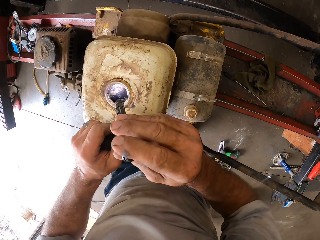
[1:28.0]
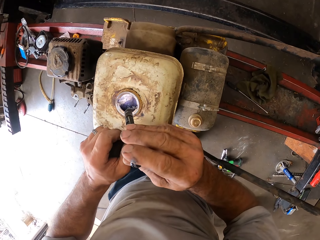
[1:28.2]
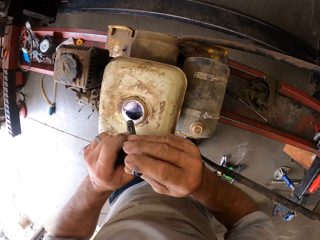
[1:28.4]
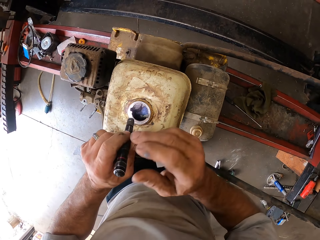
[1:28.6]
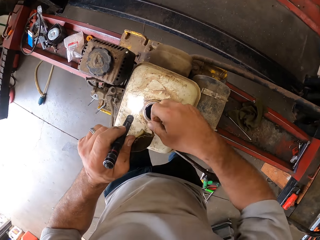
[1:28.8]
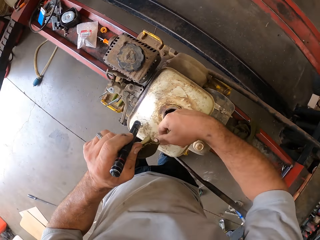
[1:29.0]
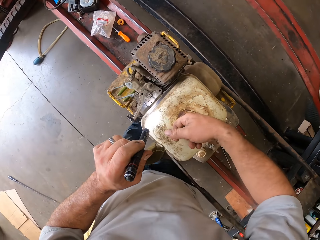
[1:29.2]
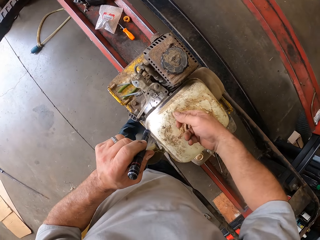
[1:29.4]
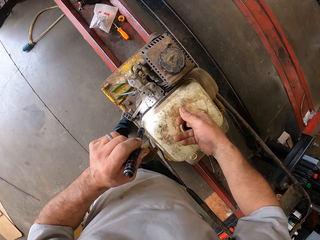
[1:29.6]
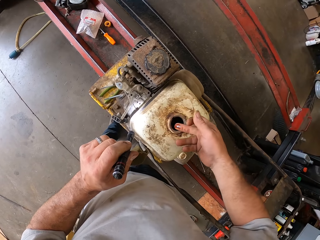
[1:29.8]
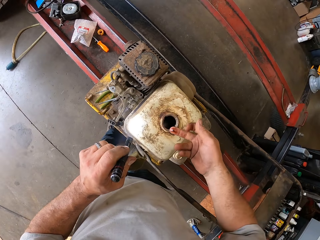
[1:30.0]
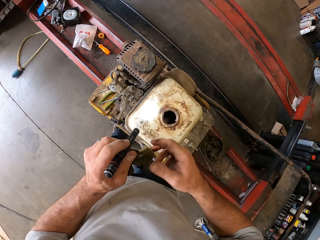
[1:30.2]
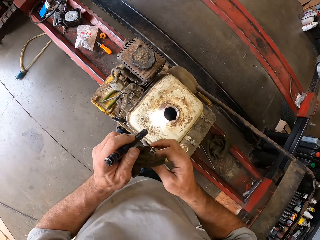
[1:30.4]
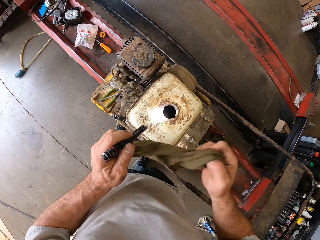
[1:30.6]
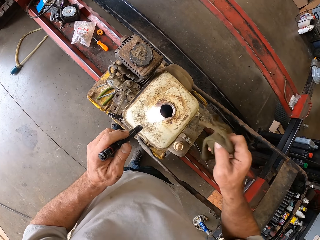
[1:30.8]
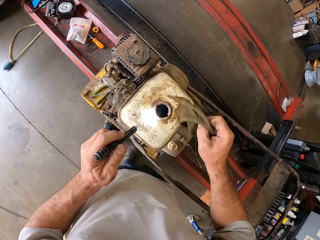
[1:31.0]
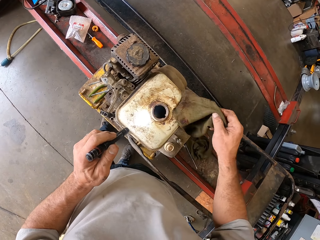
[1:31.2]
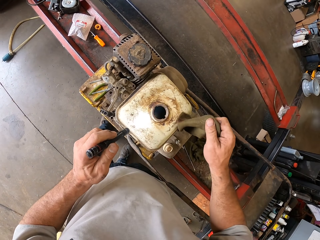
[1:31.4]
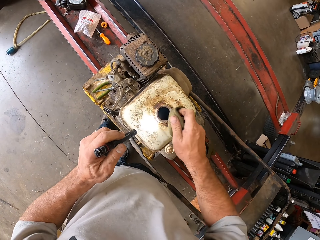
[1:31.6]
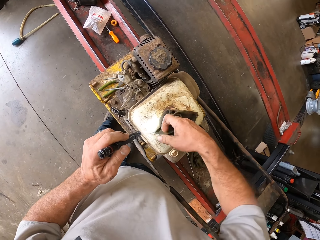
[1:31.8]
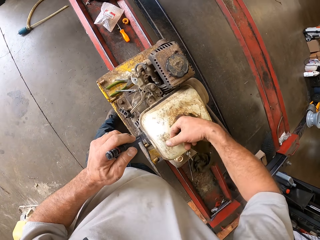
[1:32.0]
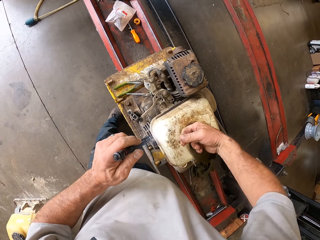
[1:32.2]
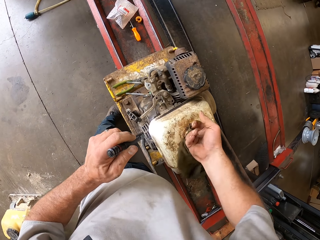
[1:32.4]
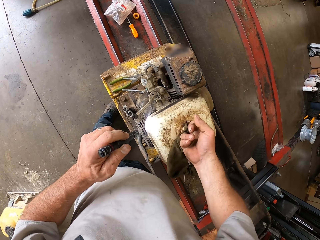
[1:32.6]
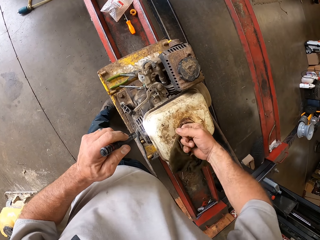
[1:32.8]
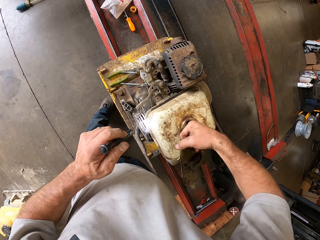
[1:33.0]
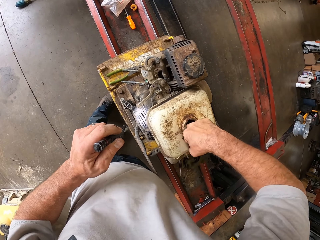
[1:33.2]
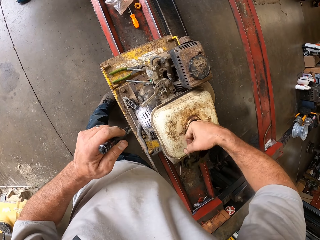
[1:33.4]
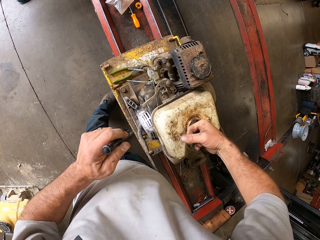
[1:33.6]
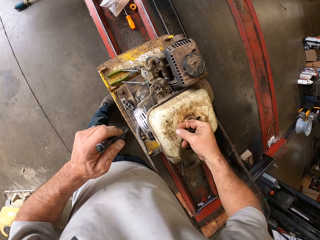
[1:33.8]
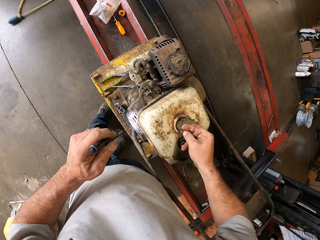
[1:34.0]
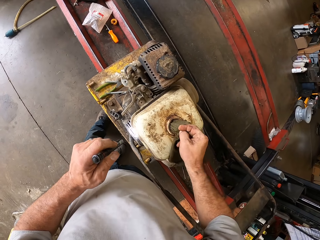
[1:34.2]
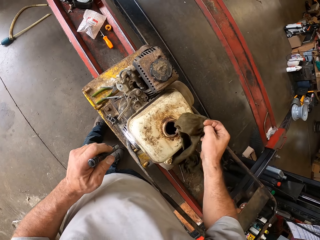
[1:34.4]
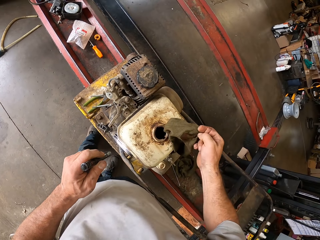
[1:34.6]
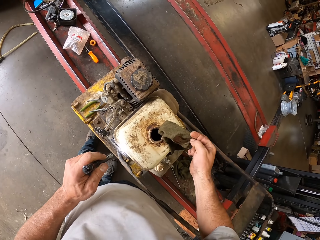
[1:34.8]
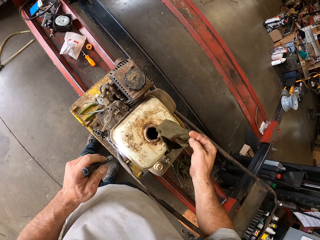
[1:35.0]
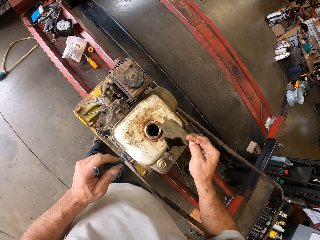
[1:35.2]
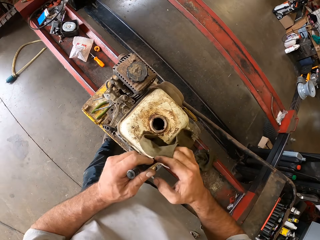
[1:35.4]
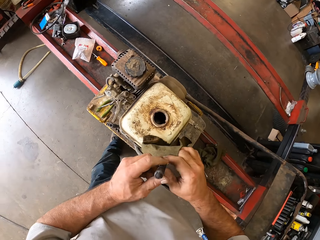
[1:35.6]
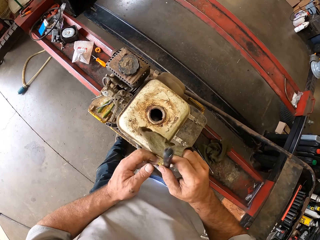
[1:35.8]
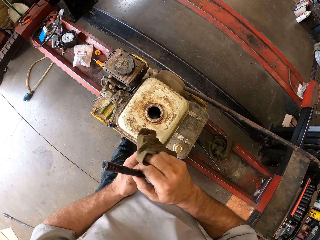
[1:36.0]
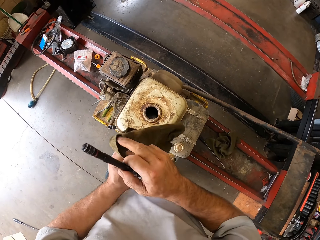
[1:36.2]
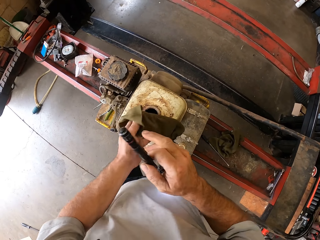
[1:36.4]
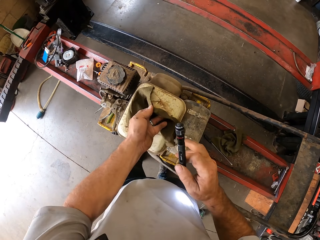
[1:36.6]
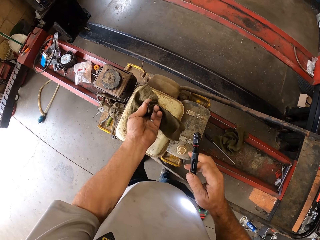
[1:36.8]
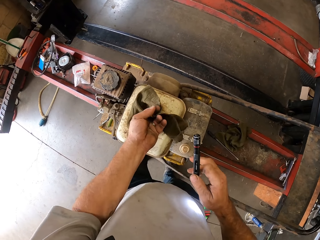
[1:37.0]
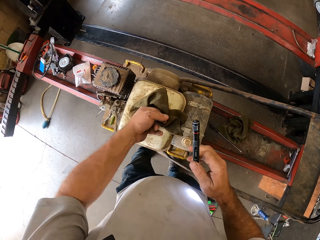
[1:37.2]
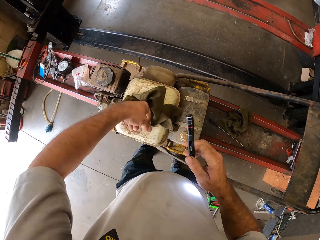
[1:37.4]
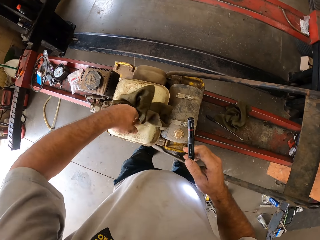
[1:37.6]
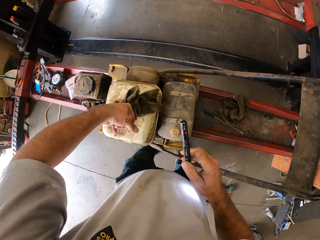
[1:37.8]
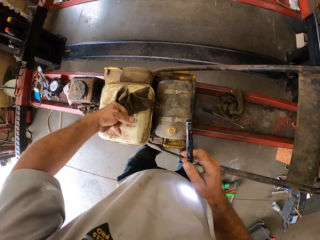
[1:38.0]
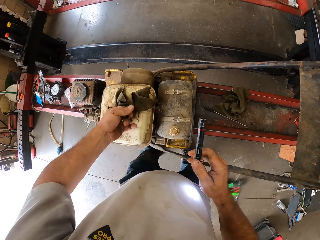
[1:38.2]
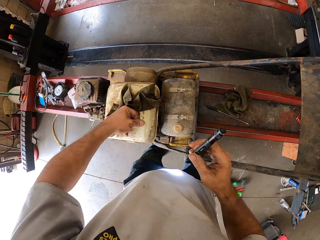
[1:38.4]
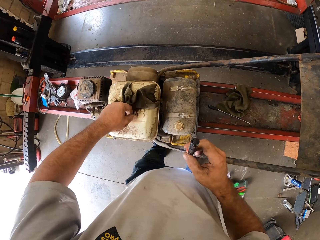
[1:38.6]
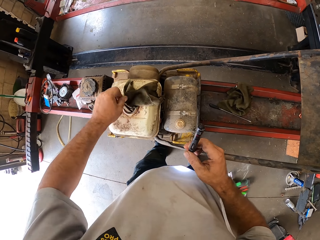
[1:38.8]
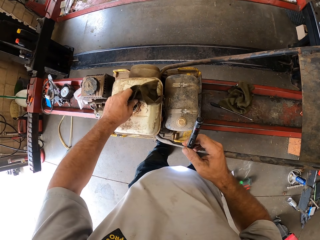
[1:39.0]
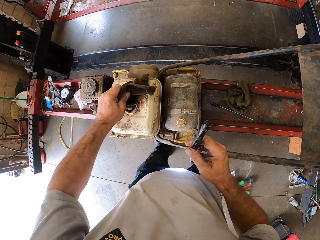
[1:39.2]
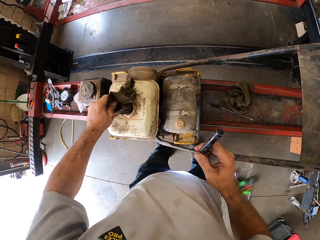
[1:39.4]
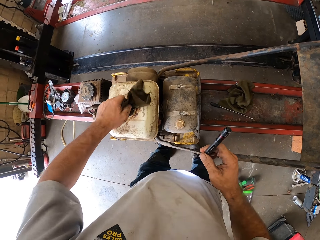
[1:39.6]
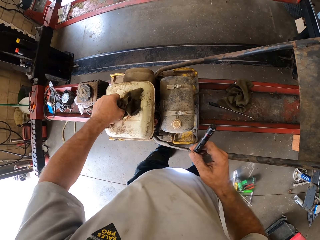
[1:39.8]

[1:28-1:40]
The camera wearer inserts his right finger into the fuel tank or cylinder. He removes the cloth in his left hand with his right hand. He cleans the fuel tank with the cloth in his right hand. He inserts the cloth in the cylinder and pulls the cloth from the cylinder. He passes the torch from his left hand to his right hand, passes the cloth from his right hand to his left hand, and cleans the fuel tank with the cloth in his left hand. He inserts the cloth in the cylinder.

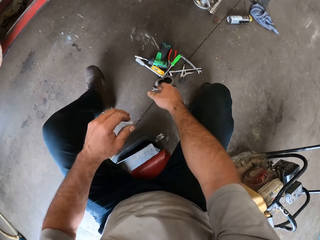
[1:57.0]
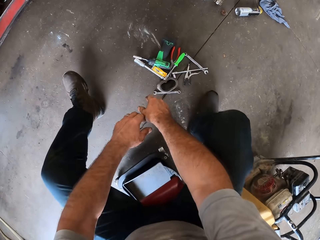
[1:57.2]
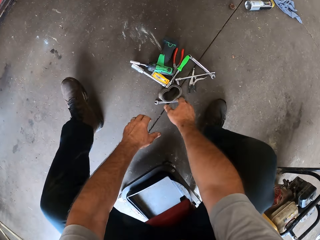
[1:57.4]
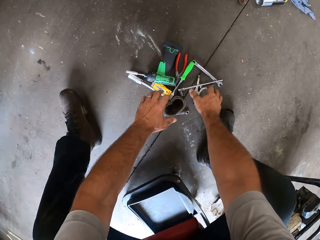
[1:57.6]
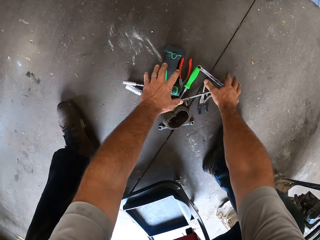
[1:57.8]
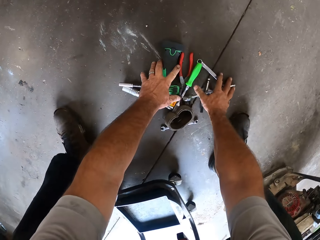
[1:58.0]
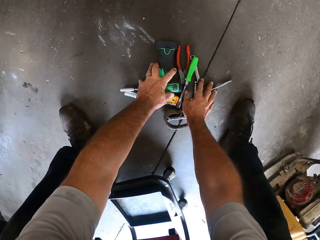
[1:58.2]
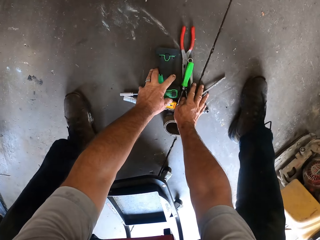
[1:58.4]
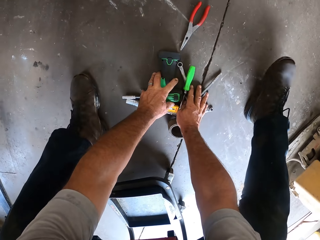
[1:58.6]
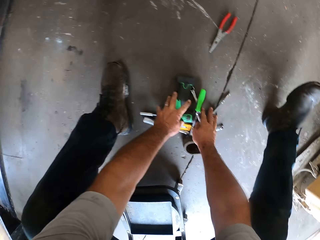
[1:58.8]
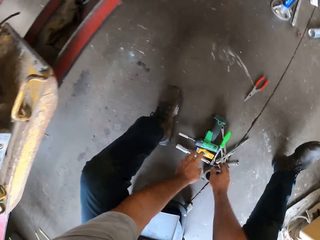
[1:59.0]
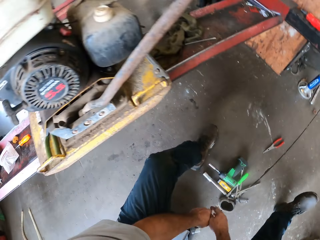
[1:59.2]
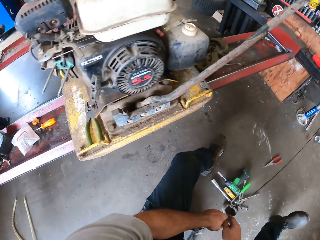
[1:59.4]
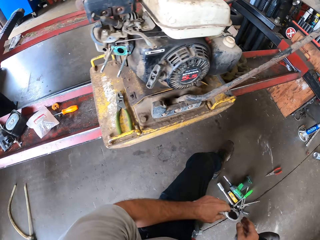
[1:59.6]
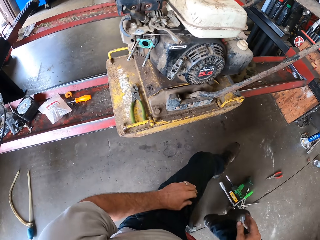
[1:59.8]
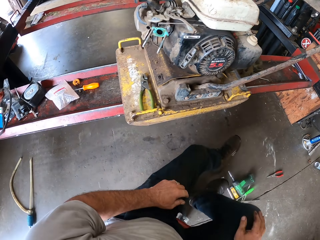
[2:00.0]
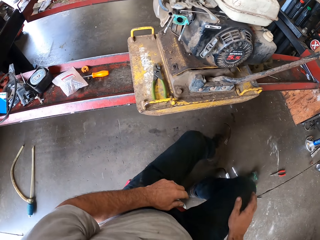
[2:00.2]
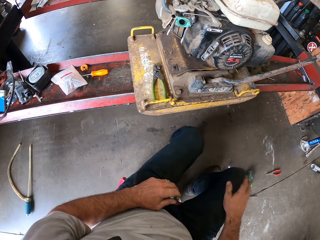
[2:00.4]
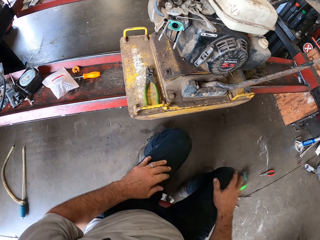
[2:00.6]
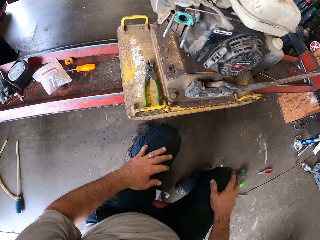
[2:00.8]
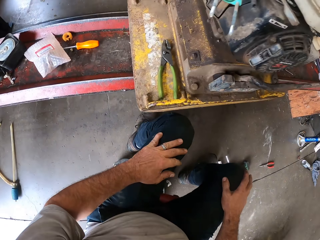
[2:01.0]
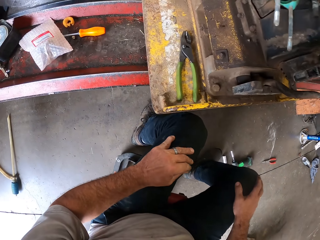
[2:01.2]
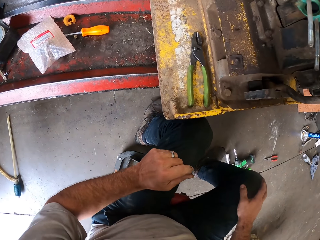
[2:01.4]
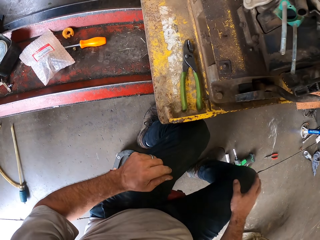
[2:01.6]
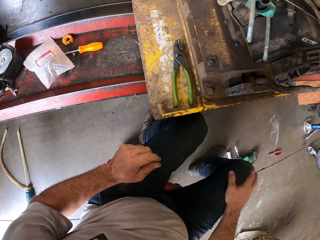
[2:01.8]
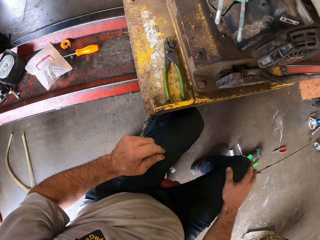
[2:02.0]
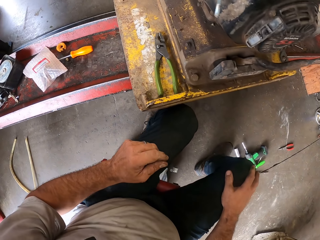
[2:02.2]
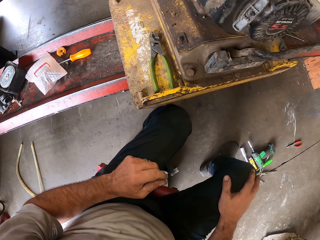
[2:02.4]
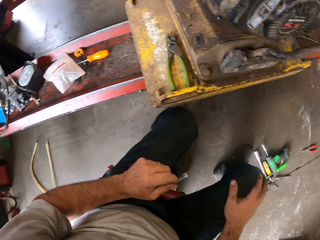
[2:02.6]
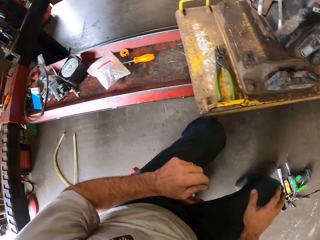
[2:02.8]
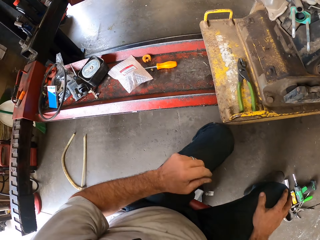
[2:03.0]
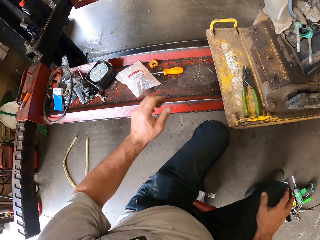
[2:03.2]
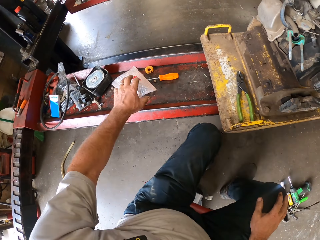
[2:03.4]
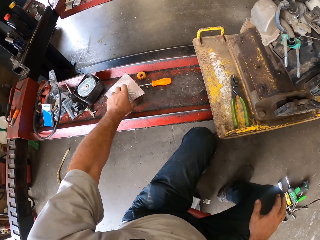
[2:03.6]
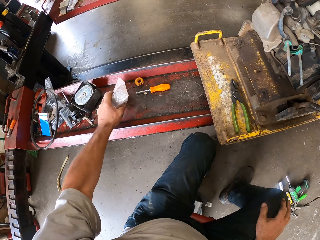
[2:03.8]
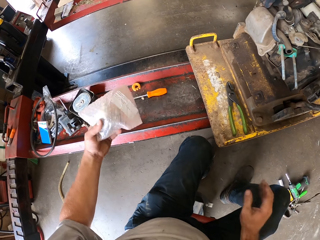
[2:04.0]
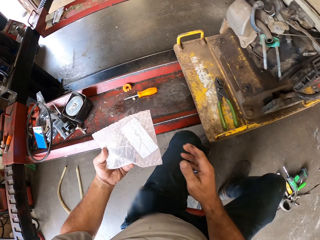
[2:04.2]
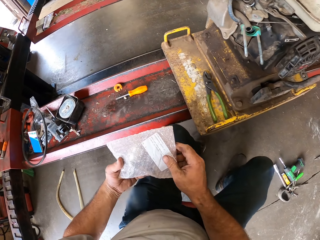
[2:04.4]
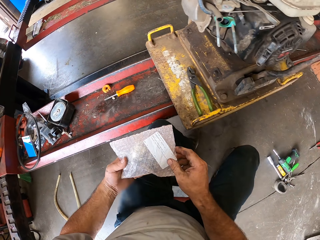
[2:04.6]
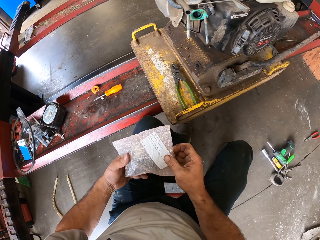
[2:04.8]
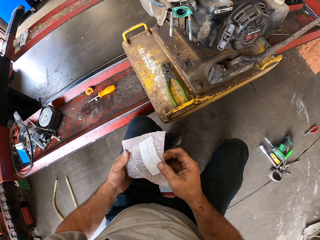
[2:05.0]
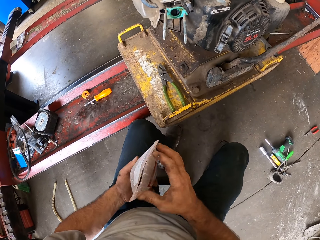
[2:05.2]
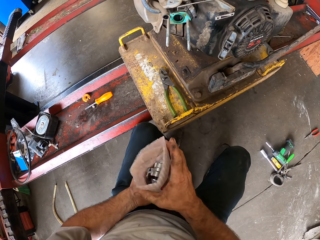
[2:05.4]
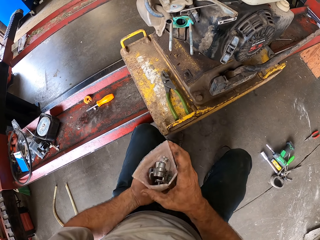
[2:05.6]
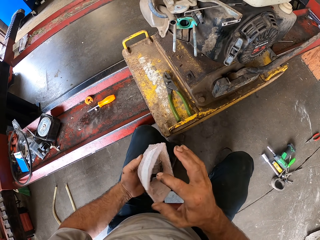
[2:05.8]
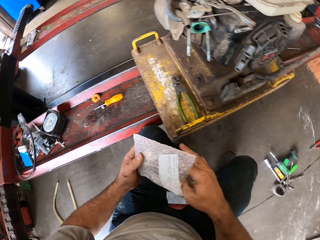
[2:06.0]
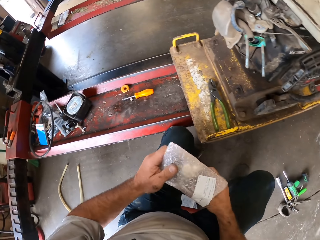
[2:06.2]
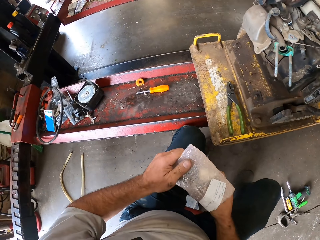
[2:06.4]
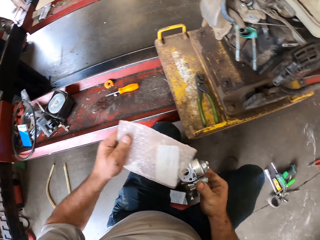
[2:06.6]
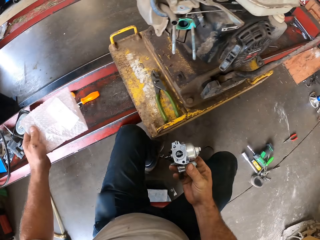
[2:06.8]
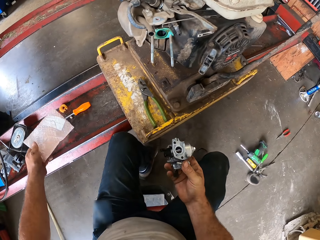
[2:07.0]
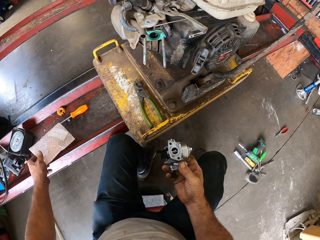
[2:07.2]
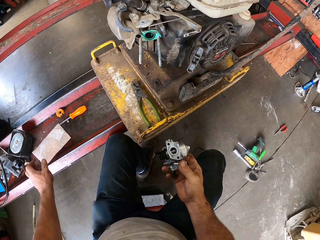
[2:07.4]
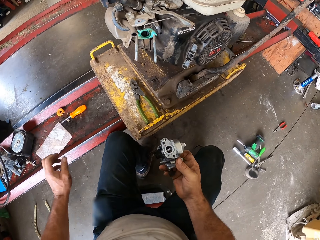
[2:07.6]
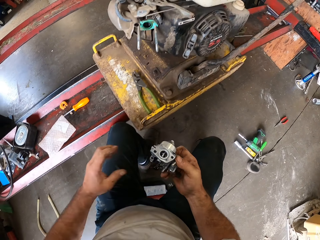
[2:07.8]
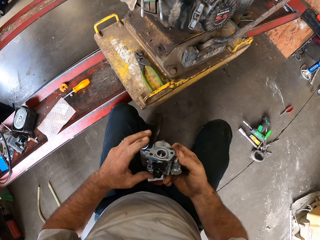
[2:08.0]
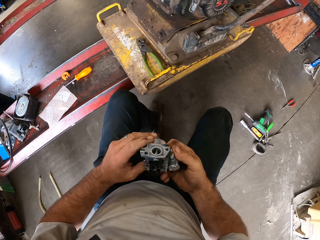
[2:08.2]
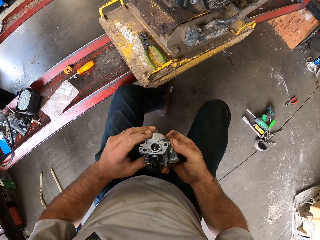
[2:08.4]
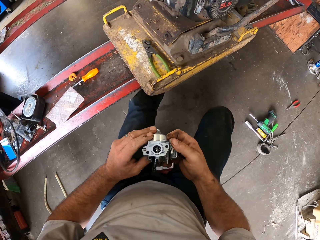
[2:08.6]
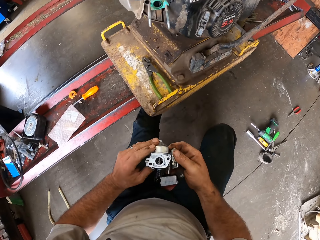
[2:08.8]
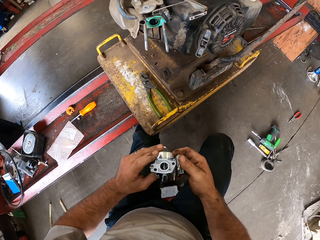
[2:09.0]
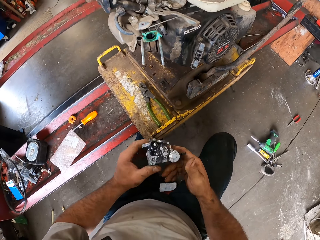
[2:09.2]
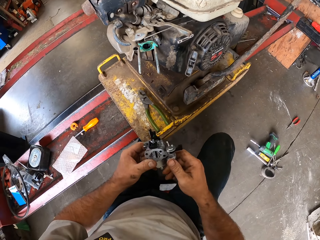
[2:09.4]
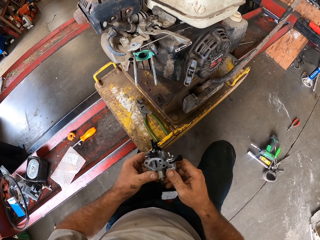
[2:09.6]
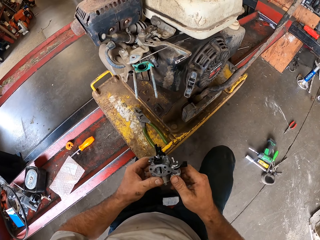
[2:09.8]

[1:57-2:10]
The camera wearer adjusts wrenches on the floor with his hands. He pulls a spanner. He picks up a sachet of carburetor from the rail with his left hand. He removes a carburetor or distributor from the sachet with his right hand. He drops the sachet on the rail with his left hand. He adjusts the carburetor with his hands.
